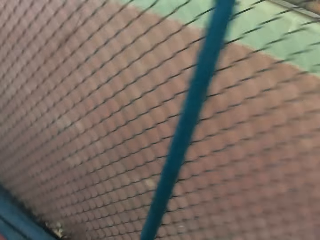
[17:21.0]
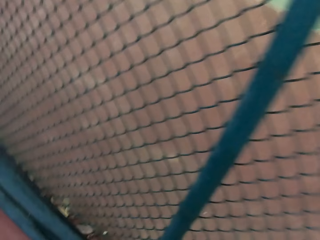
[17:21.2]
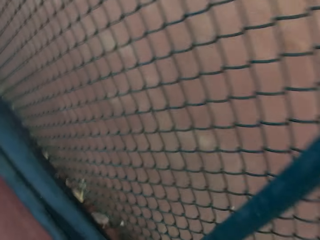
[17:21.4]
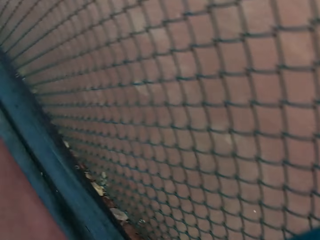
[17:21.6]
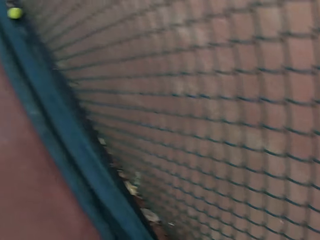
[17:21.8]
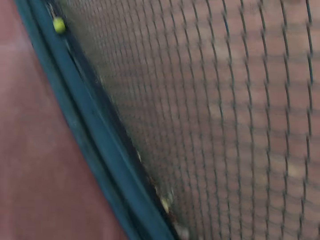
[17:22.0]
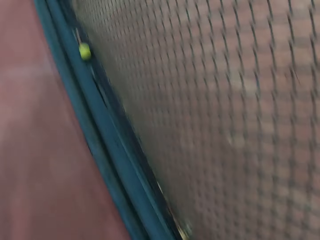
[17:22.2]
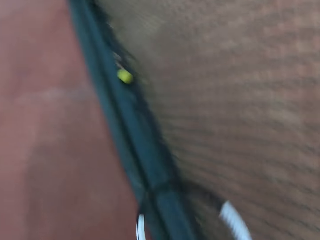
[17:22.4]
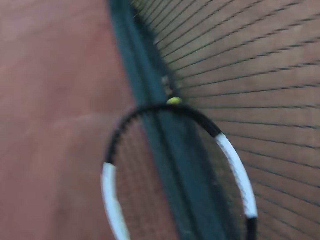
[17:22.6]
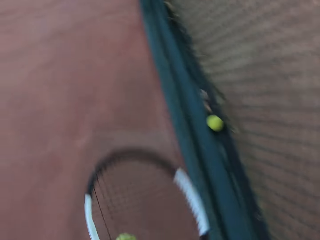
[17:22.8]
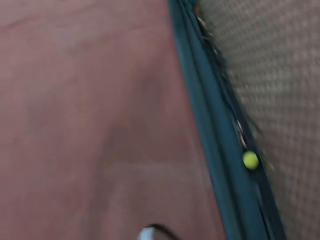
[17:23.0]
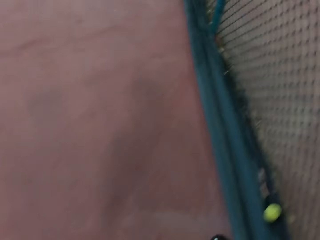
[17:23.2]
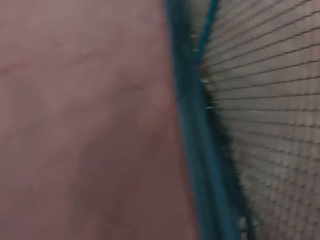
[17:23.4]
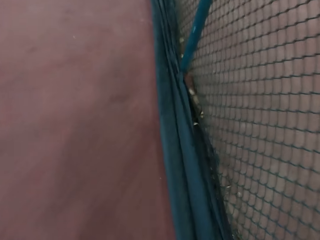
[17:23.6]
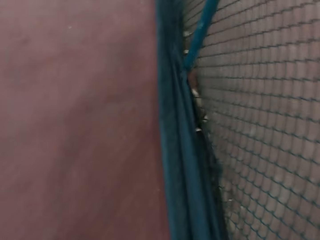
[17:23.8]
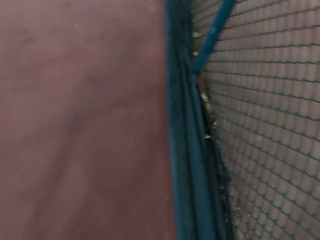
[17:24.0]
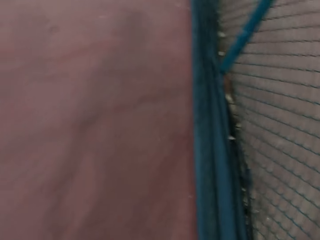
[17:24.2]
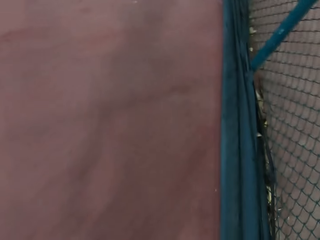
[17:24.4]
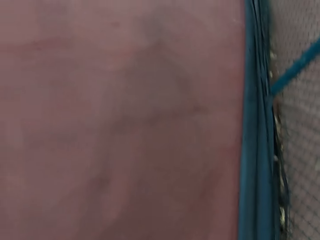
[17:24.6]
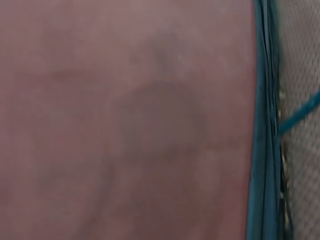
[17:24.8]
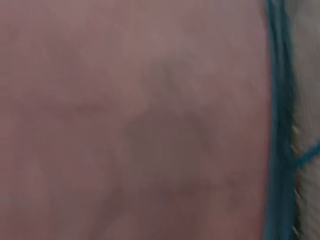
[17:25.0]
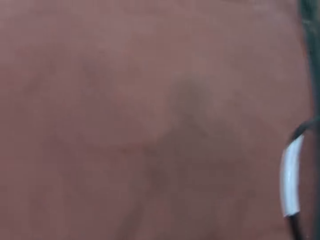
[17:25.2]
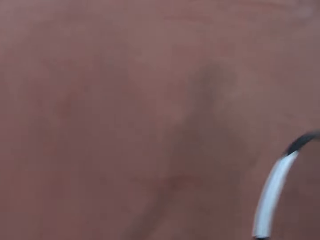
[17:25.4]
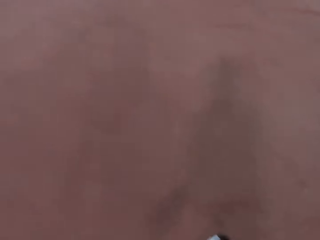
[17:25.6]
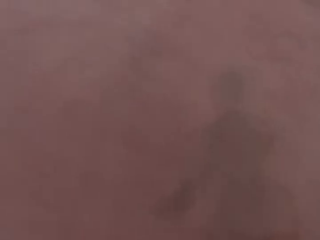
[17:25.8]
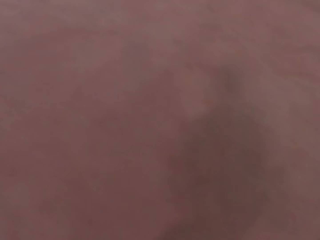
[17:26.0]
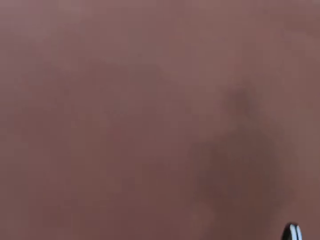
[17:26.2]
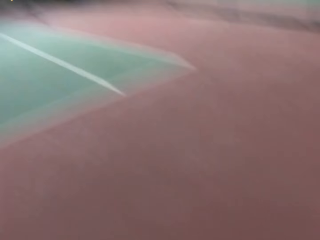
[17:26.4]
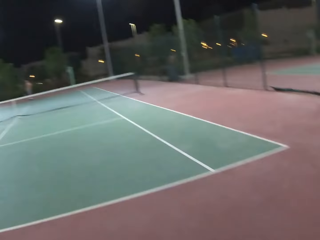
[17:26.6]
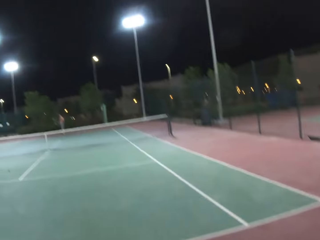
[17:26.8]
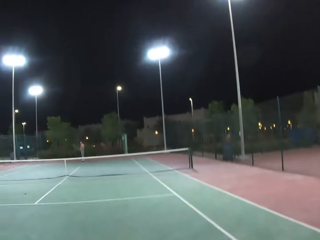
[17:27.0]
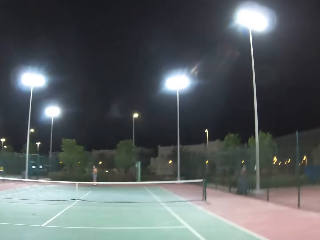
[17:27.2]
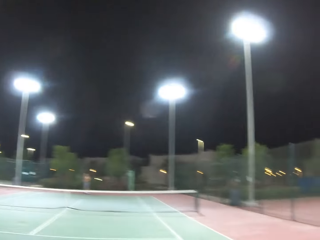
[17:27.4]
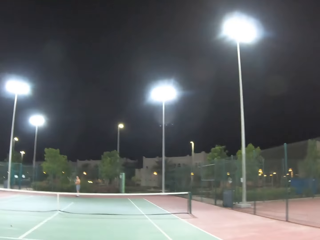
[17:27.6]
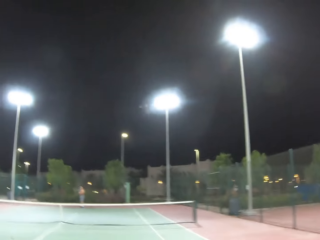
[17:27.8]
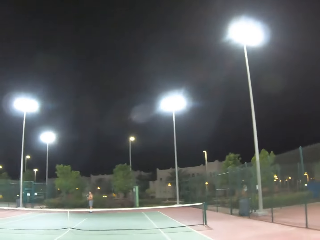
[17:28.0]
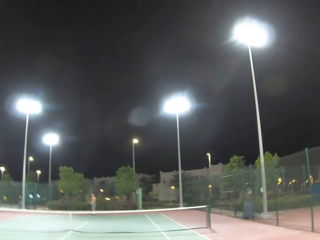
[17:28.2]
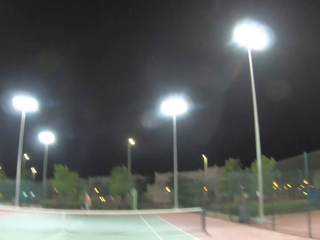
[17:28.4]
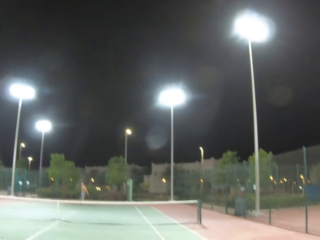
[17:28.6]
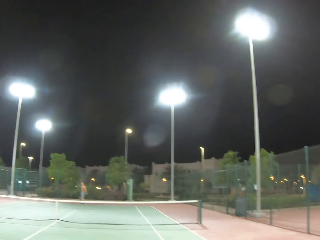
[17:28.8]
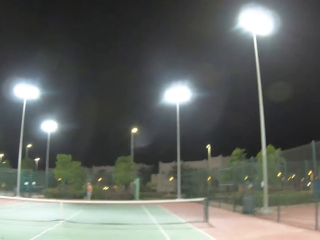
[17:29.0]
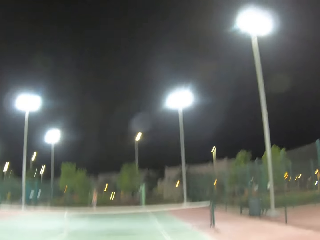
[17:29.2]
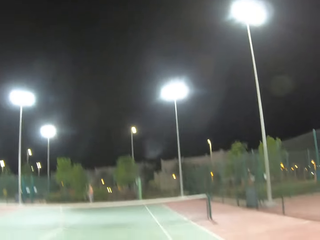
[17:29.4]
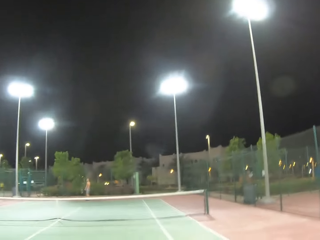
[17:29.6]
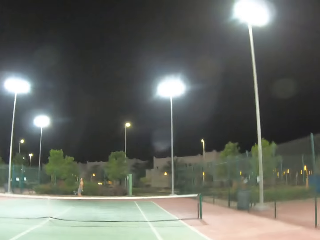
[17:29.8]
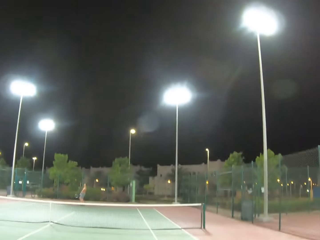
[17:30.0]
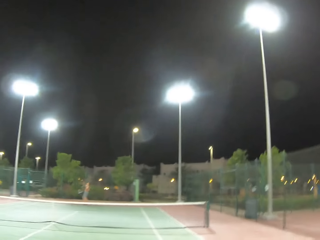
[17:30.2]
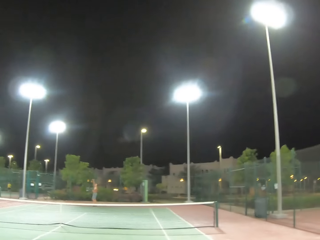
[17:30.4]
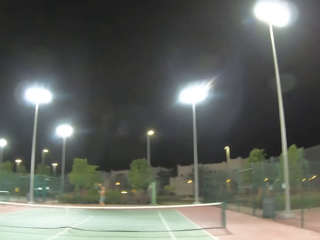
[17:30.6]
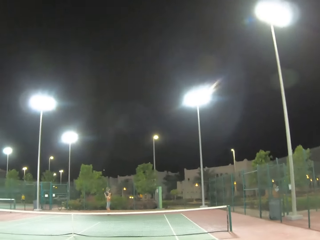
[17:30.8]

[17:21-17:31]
The camera wearer holds a tennis racket on the tennis court. They pick a tennis ball from the ground. They walk around on the tennis court. They turn towards the tennis court.

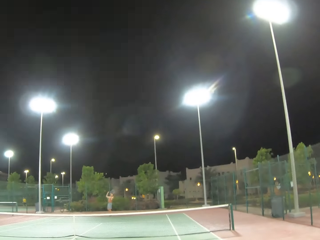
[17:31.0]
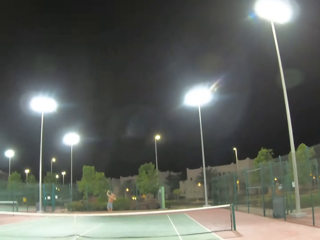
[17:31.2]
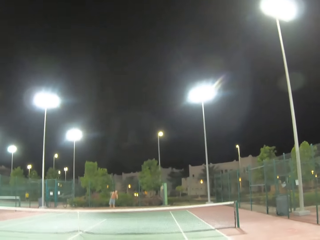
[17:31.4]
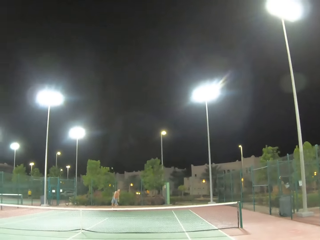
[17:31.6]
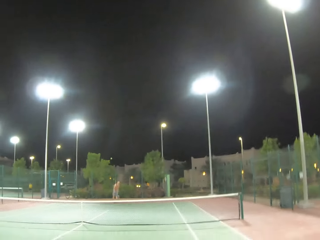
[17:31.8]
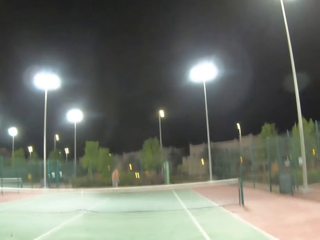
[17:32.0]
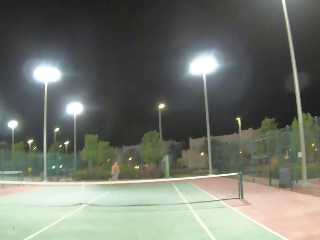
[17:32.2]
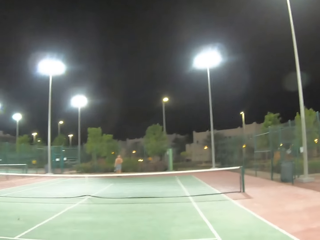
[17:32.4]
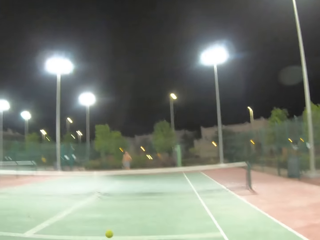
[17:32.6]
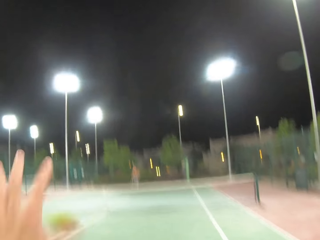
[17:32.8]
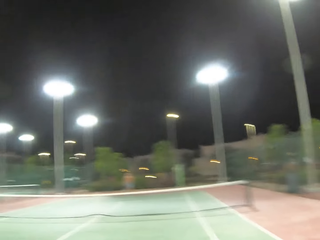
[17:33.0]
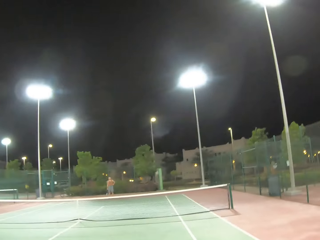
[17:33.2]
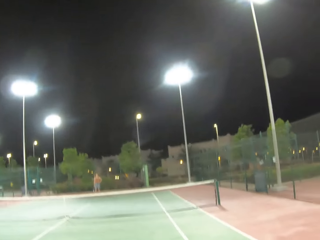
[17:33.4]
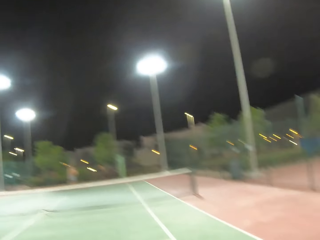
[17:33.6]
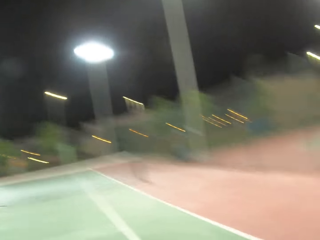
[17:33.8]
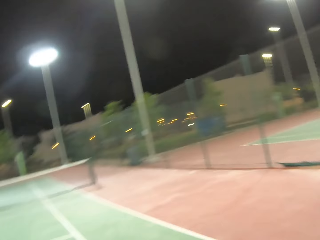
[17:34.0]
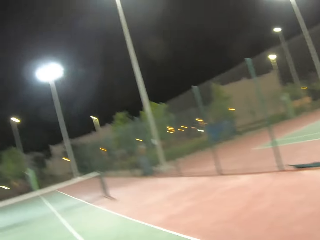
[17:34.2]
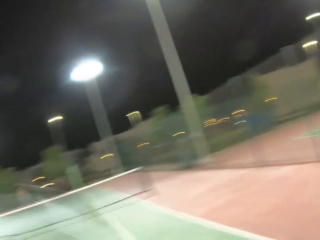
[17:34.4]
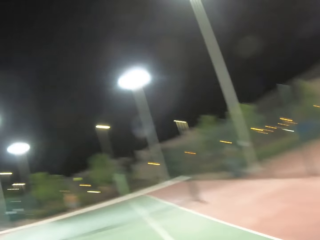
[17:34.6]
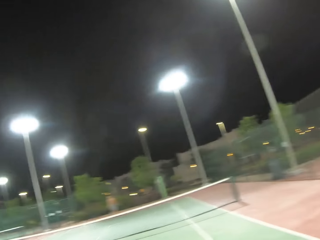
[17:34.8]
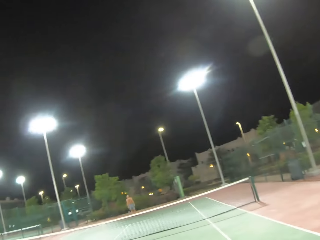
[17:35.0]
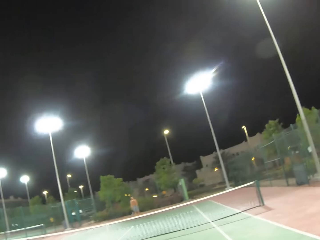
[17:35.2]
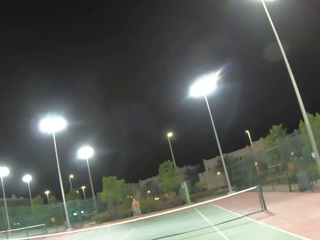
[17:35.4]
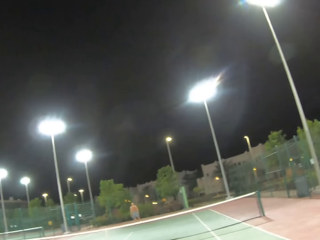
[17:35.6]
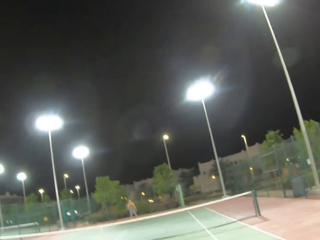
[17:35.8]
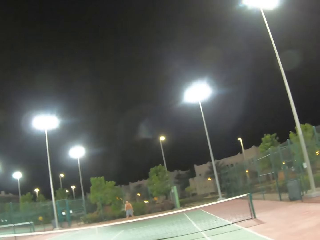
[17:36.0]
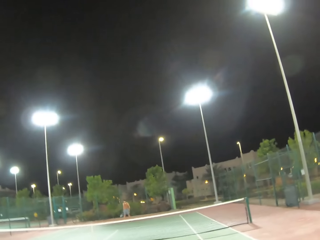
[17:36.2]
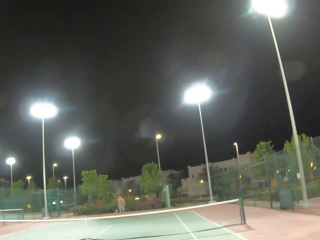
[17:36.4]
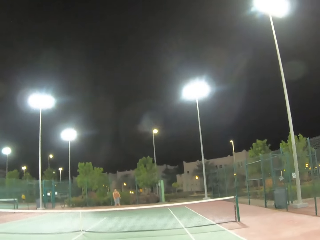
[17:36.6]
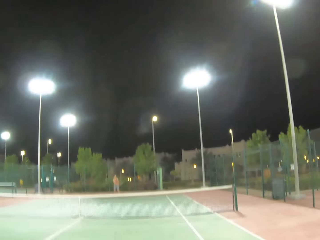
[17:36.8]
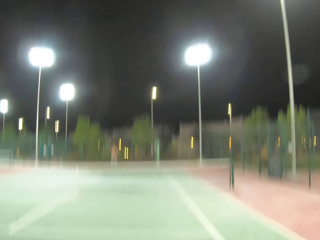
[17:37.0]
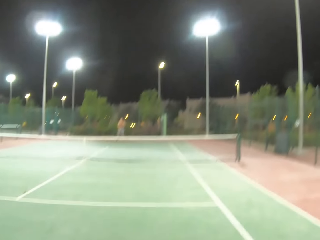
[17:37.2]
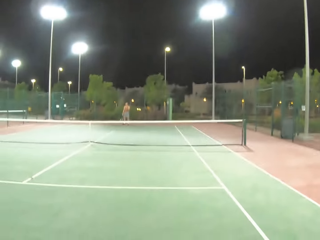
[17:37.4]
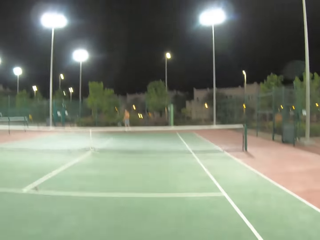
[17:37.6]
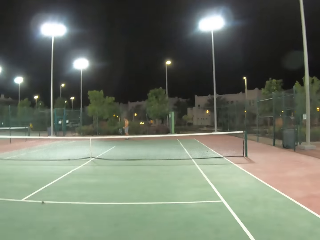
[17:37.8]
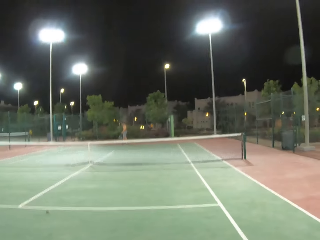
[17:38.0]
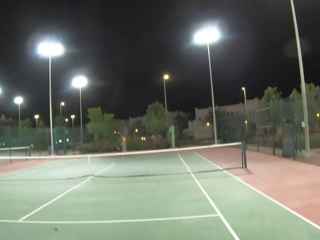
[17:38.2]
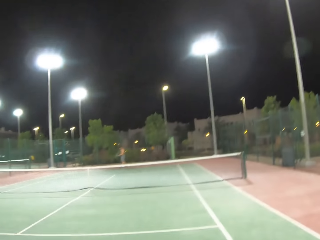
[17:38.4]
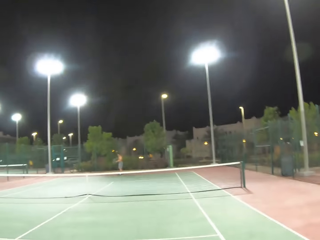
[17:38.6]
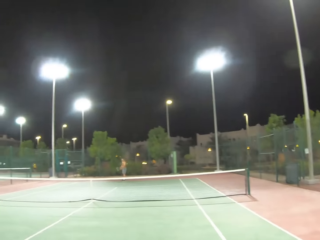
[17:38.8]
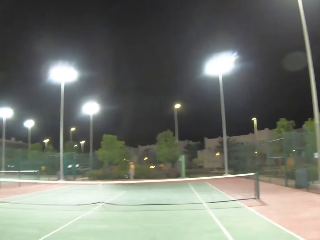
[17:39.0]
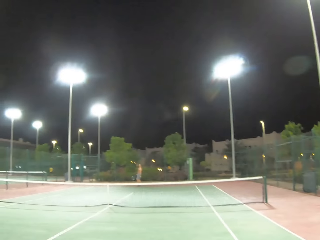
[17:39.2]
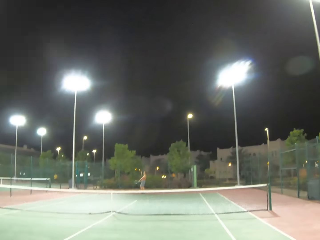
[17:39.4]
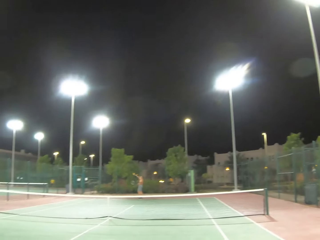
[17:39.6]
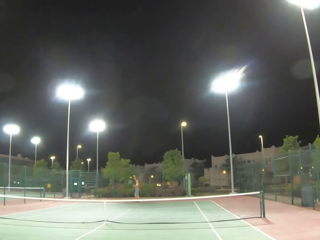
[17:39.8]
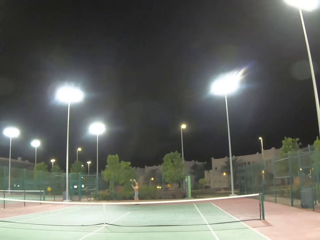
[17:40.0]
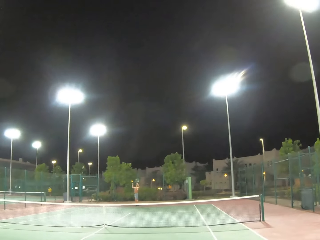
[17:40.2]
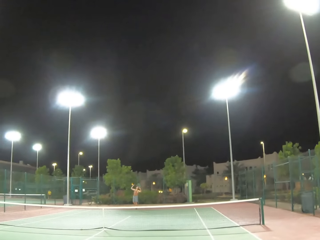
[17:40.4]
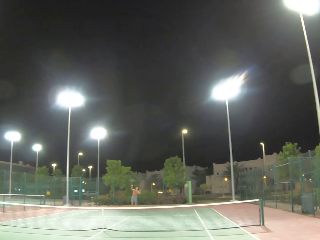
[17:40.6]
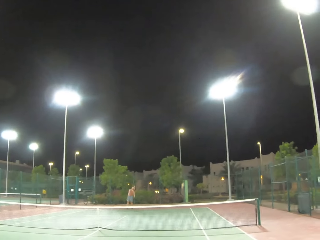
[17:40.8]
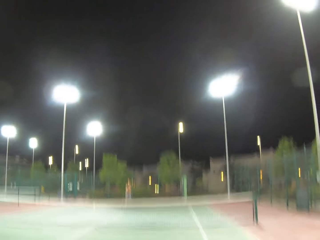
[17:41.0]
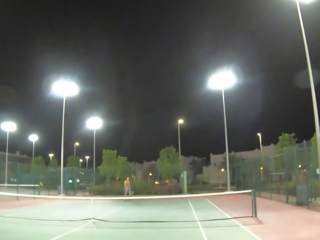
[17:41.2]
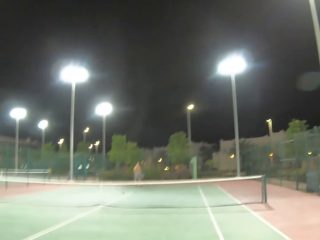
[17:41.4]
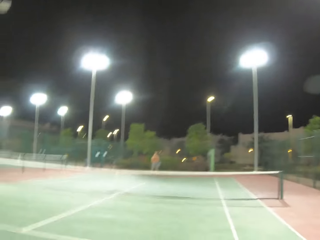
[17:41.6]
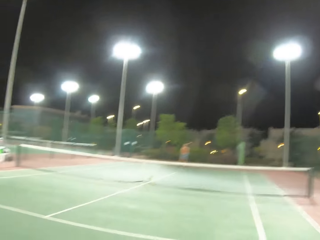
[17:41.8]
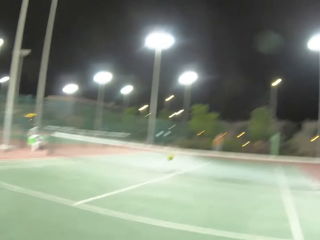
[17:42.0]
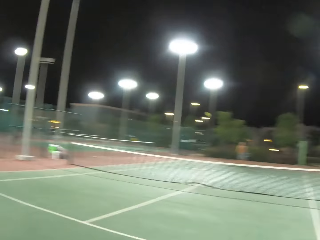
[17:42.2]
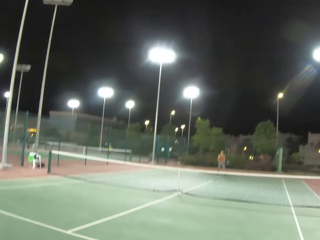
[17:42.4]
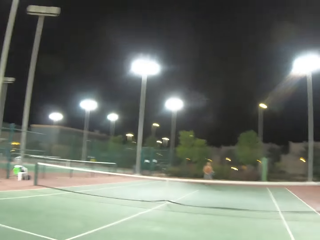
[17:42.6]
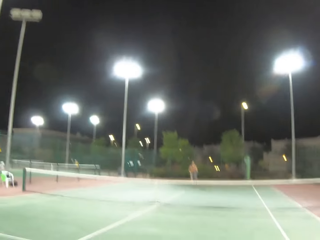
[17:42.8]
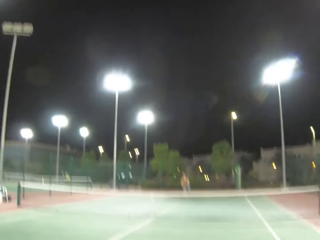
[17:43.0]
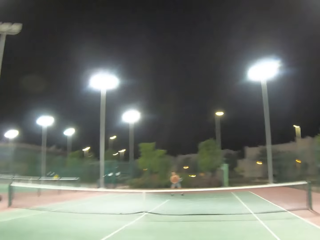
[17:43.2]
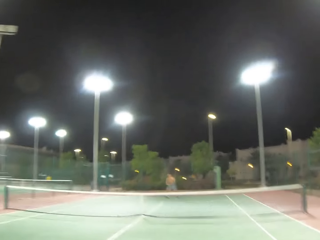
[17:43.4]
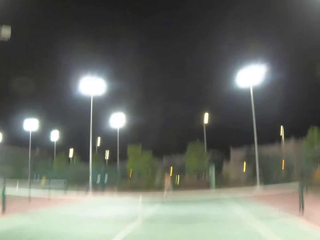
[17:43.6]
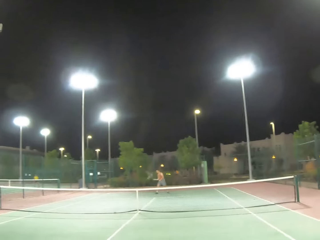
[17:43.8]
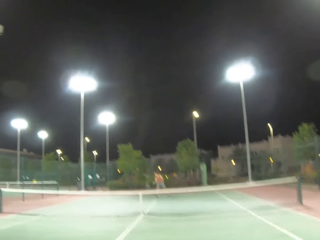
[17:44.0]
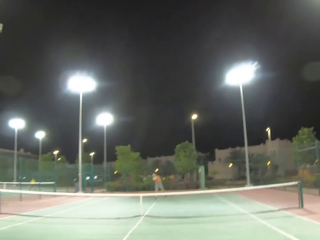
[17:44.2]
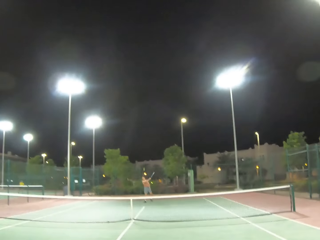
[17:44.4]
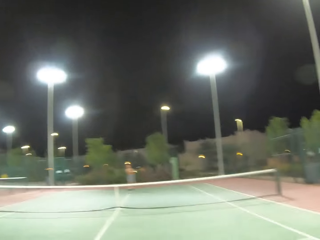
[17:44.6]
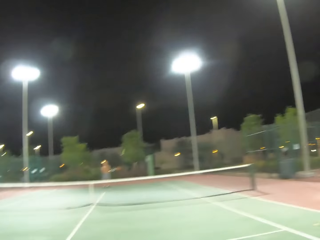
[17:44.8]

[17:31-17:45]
A person serves a tennis ball in the tennis court. The person passes the tennis ball with a racket. The camera wearer passes the tennis ball with a racket. They play tennis with the person. The person serves the tennis ball in the tennis court. The person passes the tennis ball with the racket. The camera wearer passes the tennis ball with a racket.
